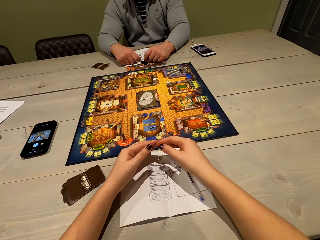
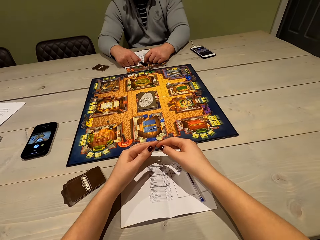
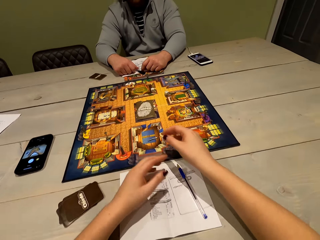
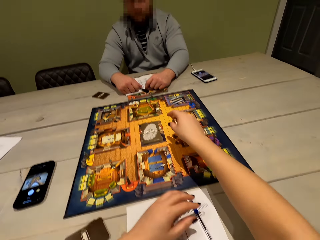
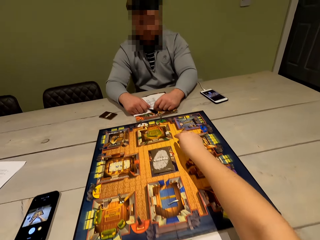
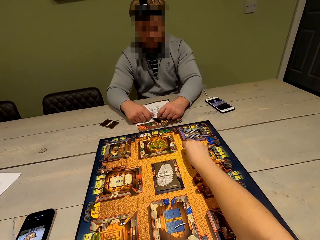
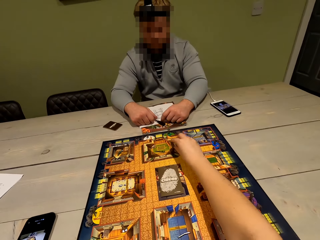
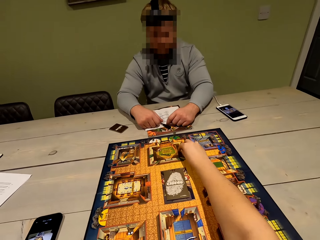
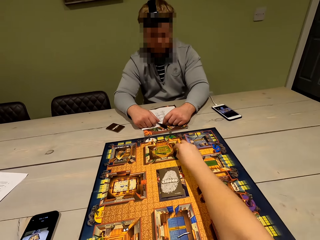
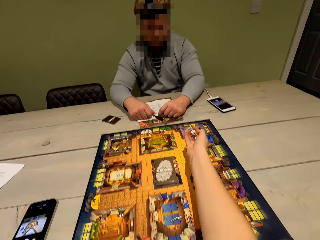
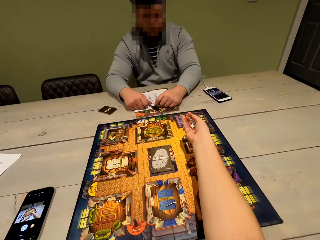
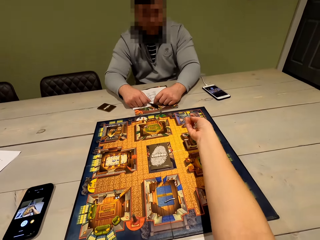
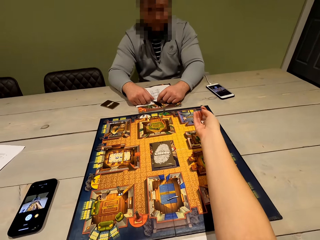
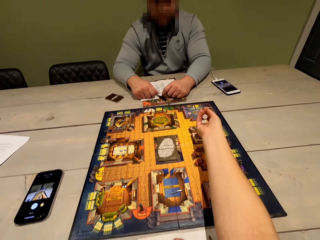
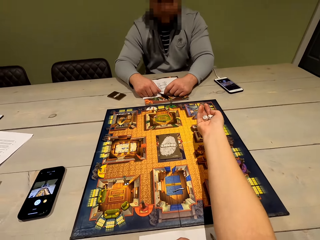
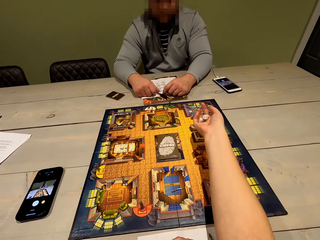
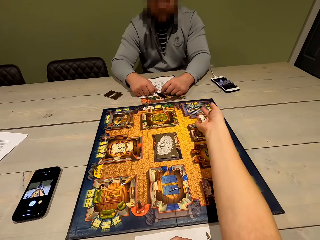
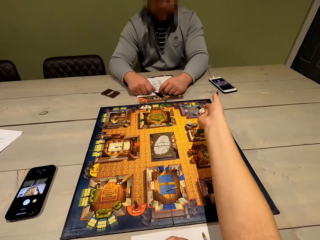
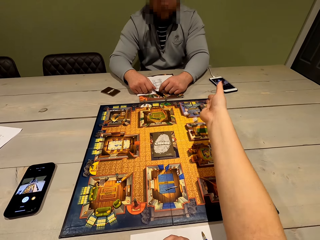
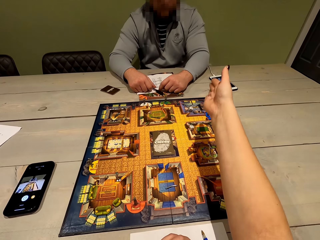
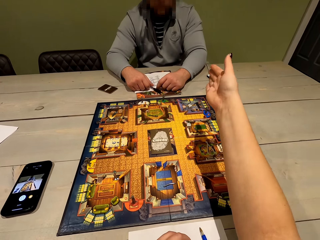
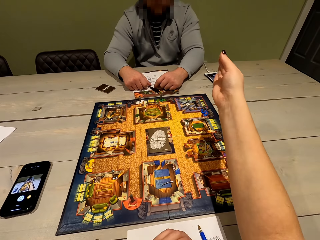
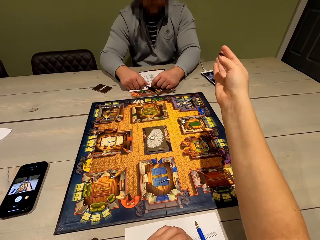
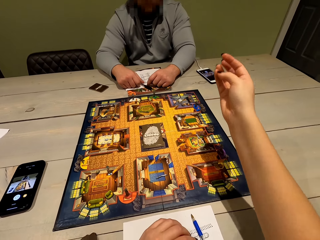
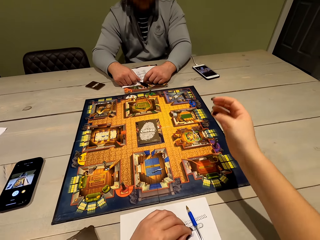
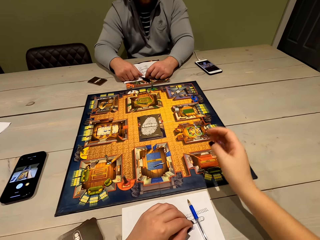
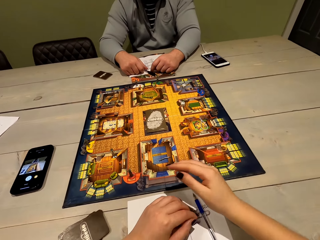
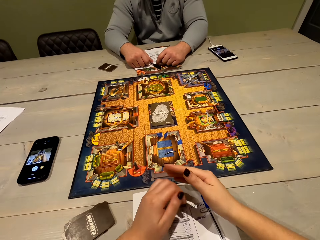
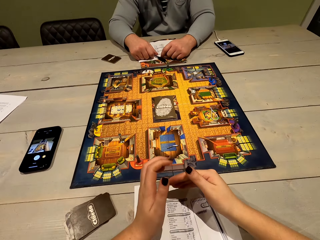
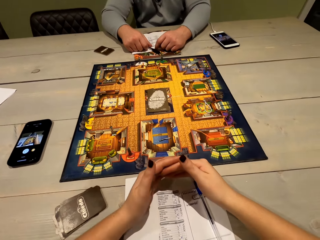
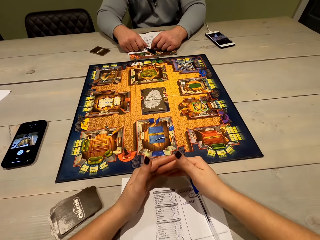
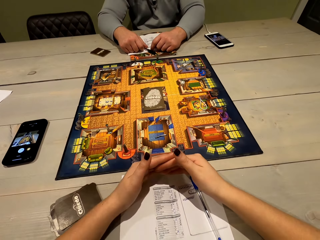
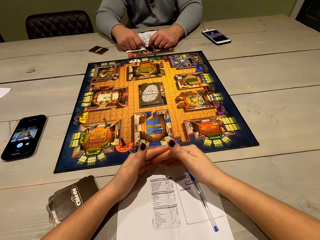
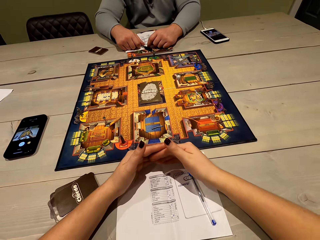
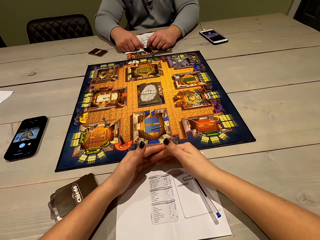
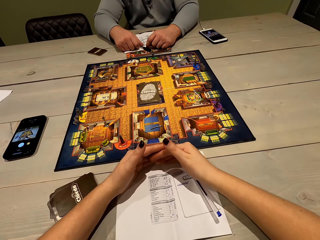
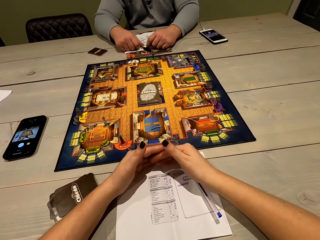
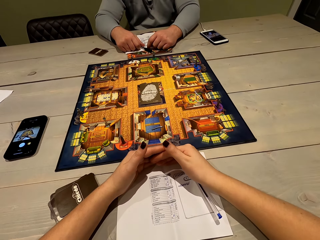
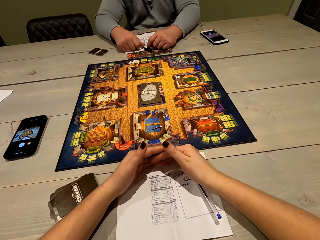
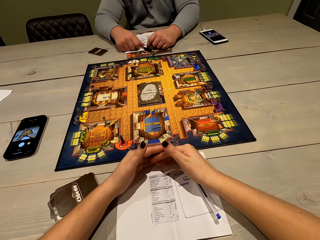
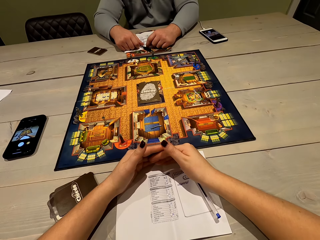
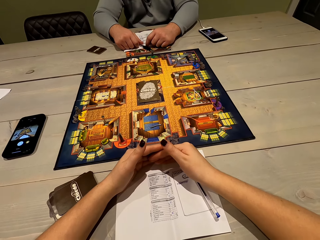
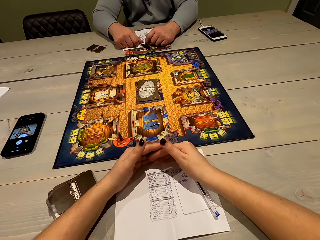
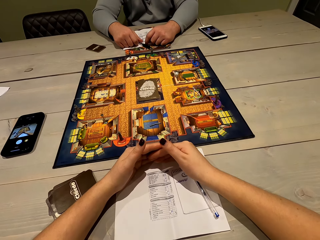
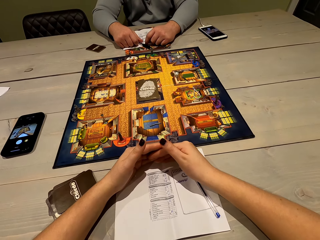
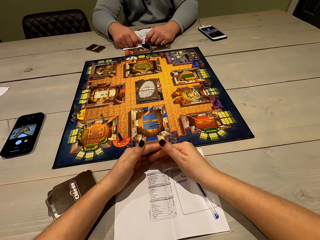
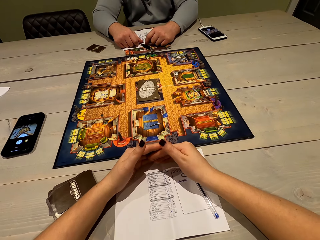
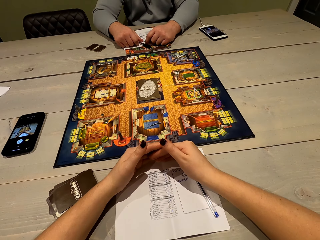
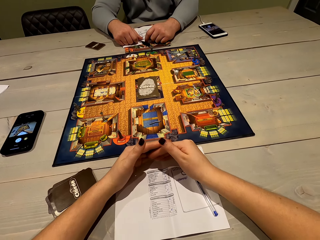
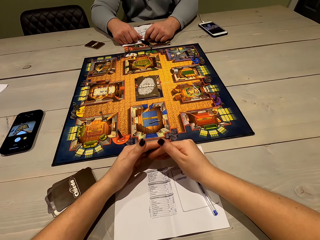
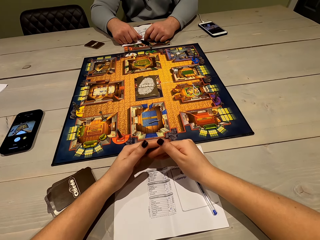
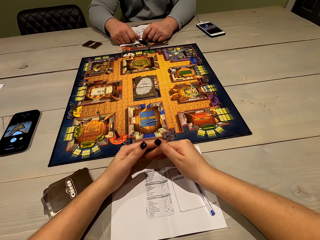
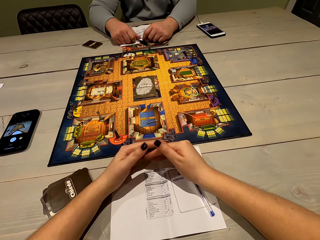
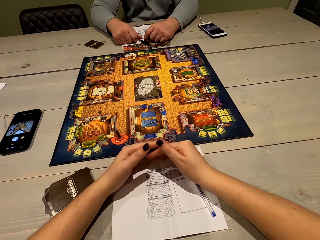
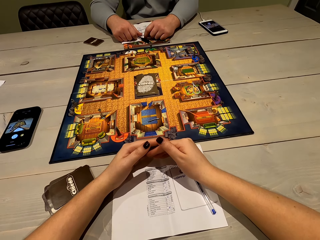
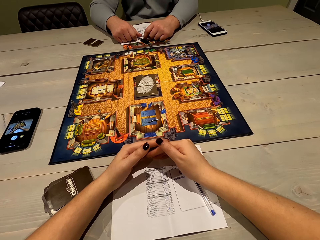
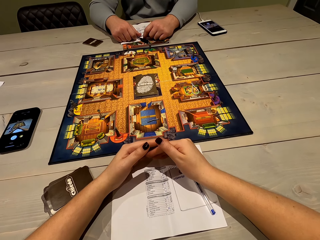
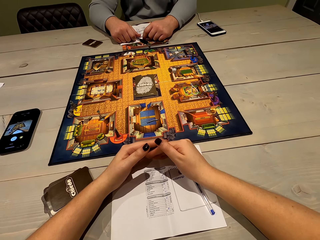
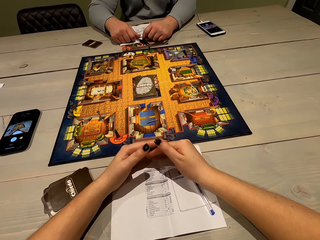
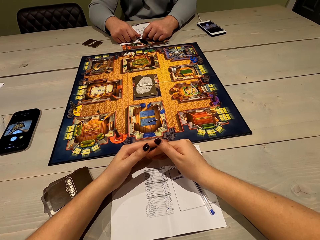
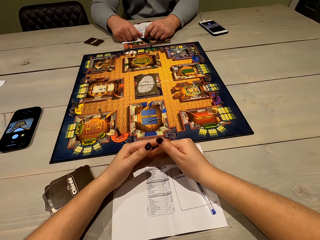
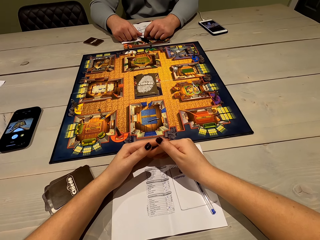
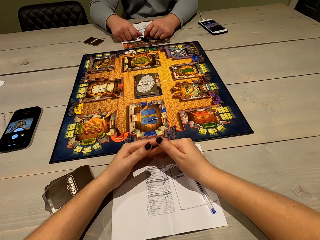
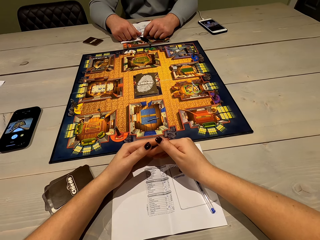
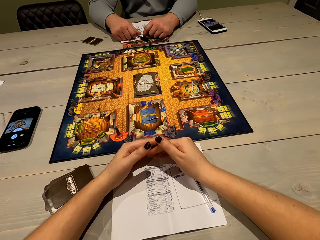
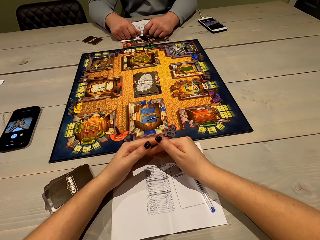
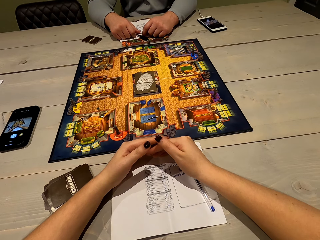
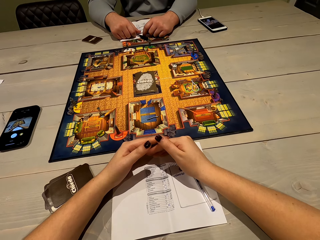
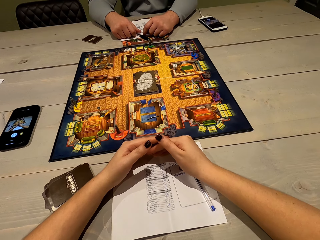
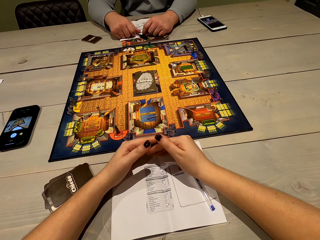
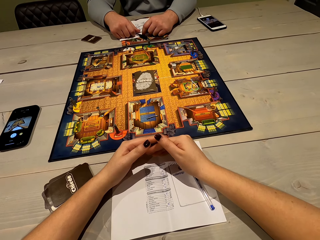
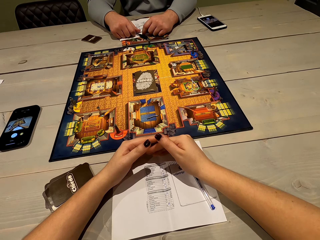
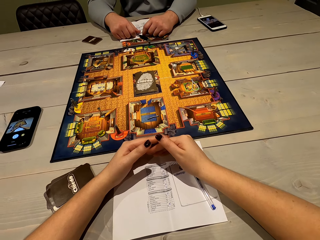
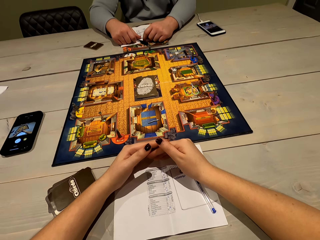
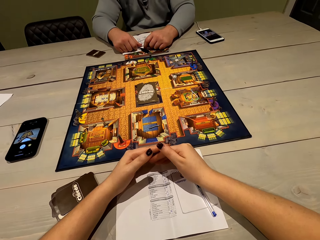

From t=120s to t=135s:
The camera wearer picks up the dice. They shake the dice. They throw the dice on the ludo board. They put fingers together. They look at the paper.

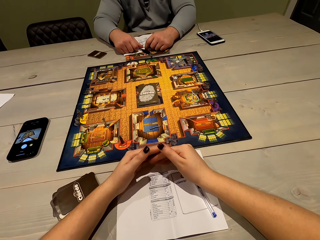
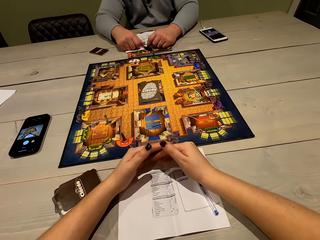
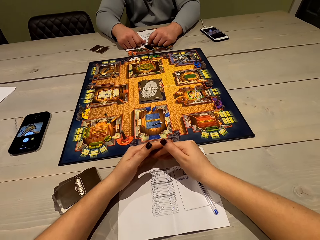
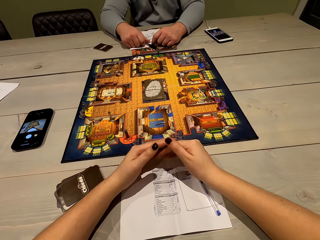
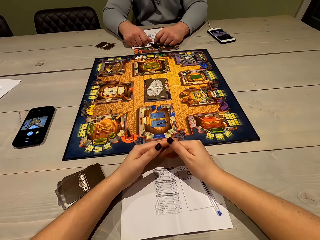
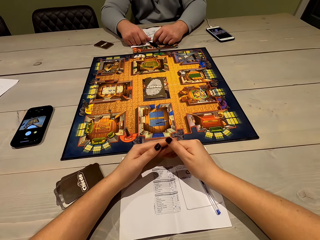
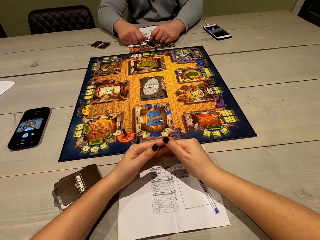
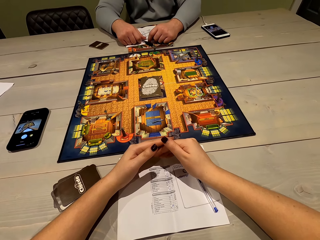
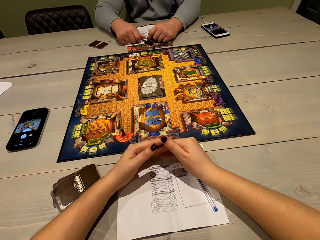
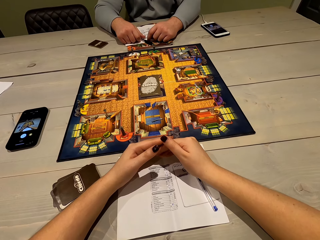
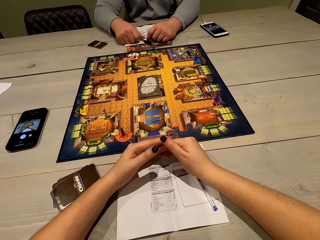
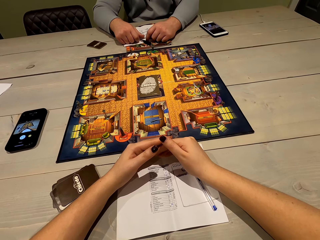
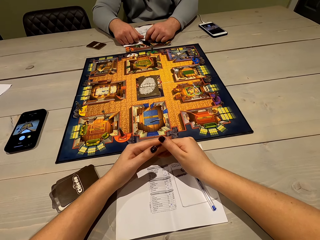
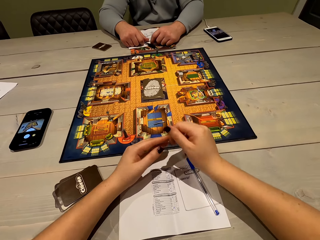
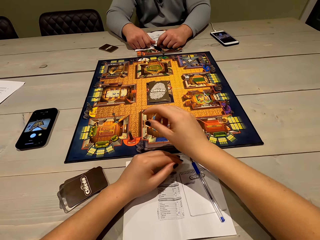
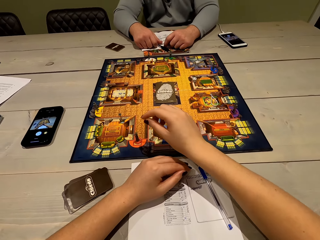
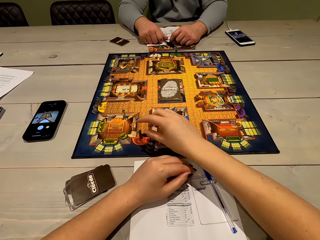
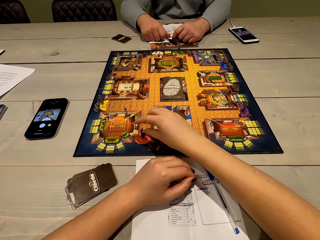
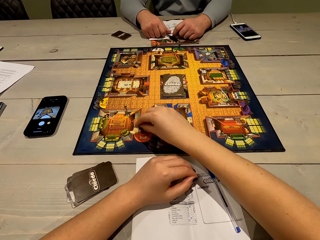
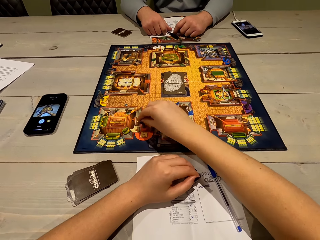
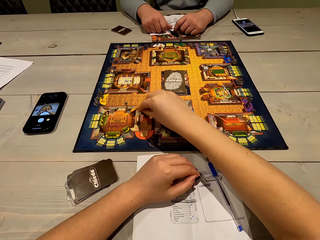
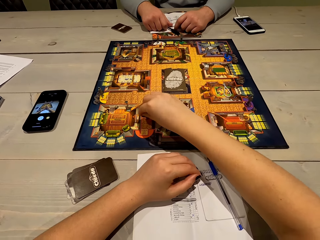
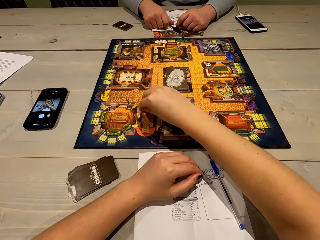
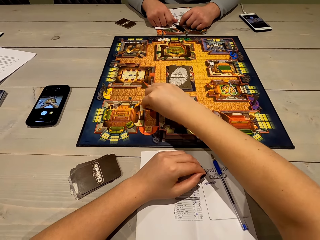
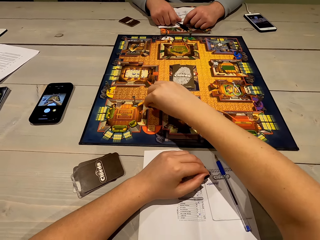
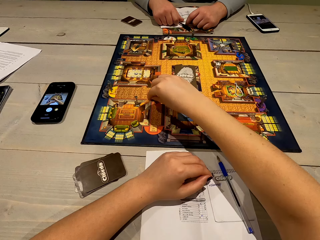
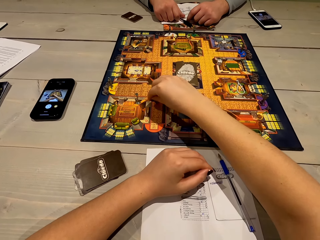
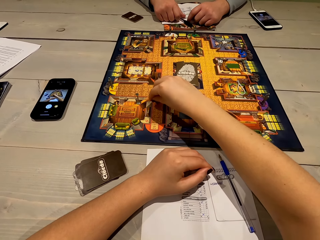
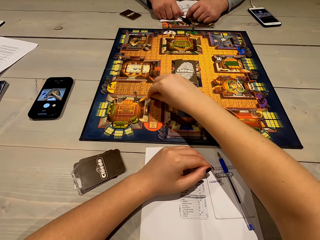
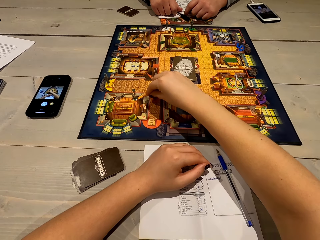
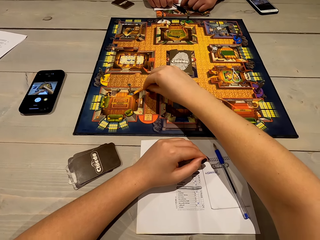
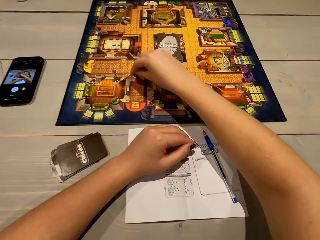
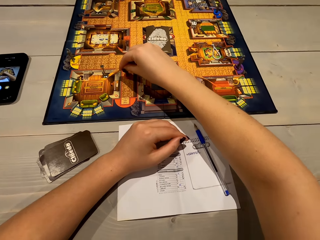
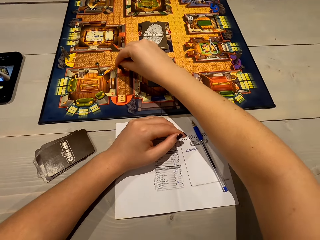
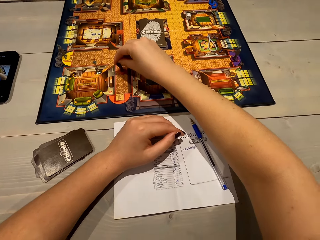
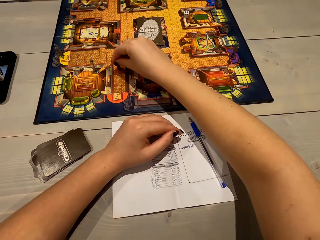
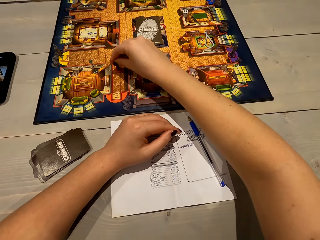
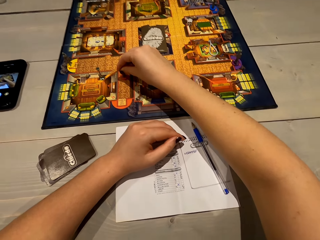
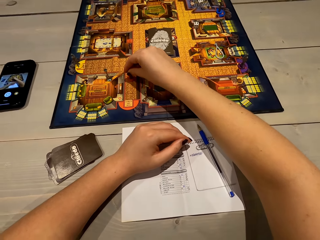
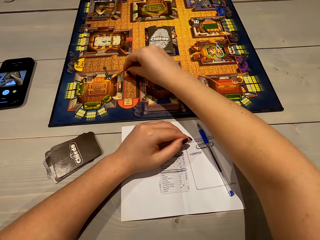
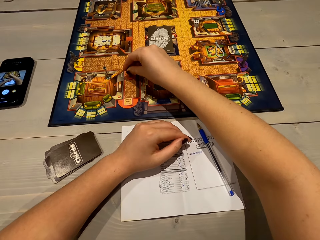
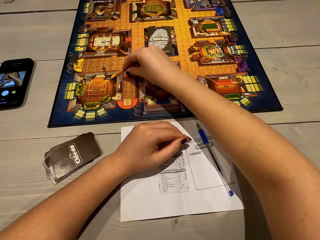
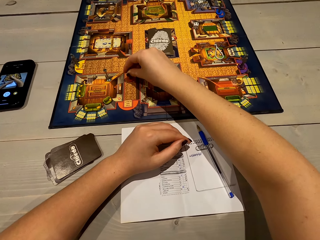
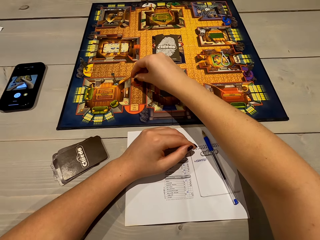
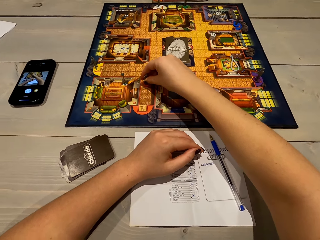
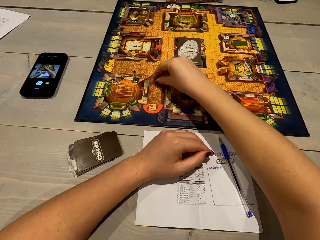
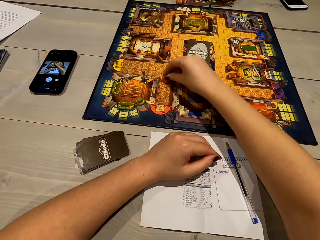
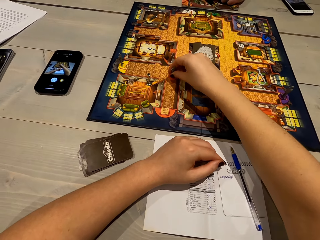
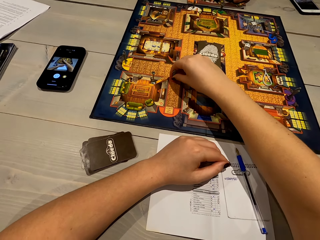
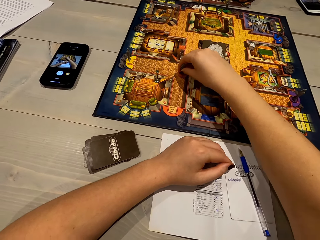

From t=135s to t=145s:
The camera wearer moves the cluedo game piece. They pick up the ludo token.
